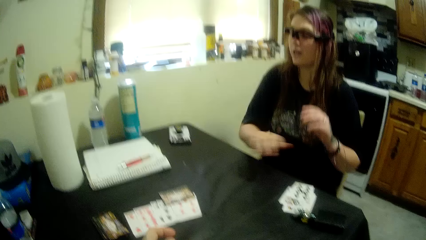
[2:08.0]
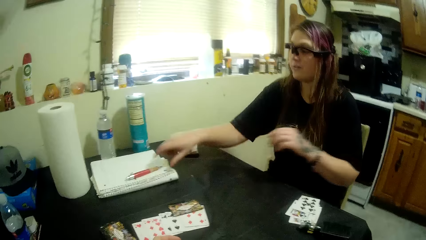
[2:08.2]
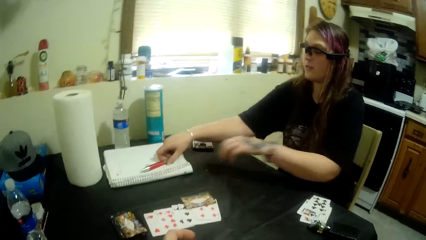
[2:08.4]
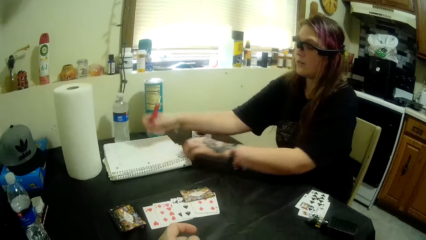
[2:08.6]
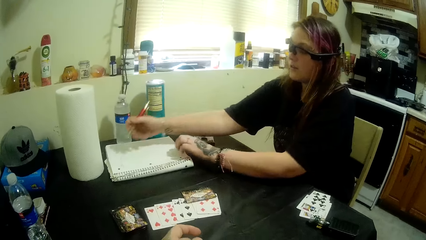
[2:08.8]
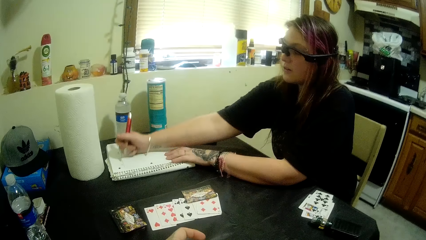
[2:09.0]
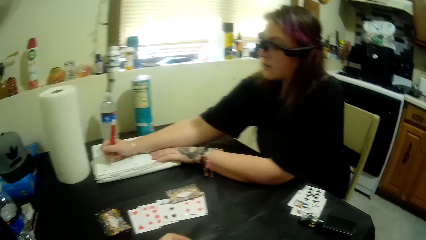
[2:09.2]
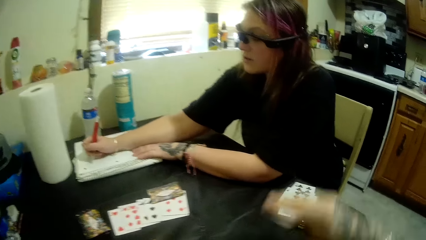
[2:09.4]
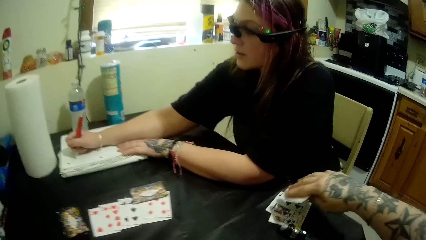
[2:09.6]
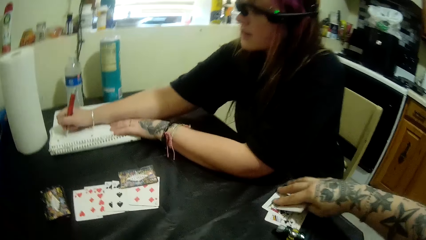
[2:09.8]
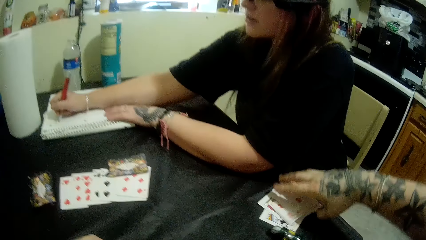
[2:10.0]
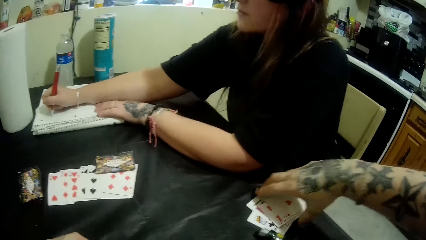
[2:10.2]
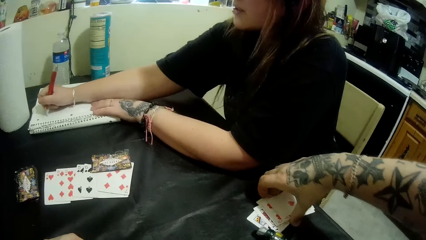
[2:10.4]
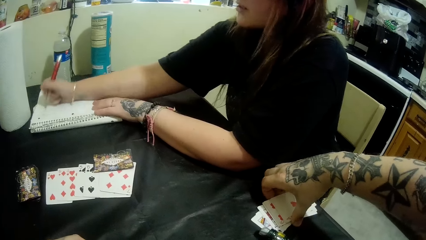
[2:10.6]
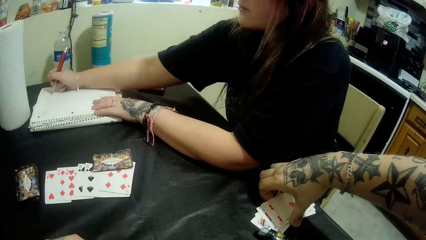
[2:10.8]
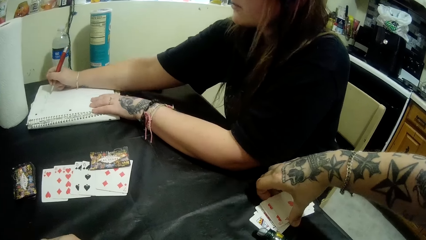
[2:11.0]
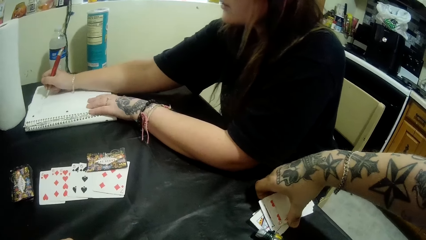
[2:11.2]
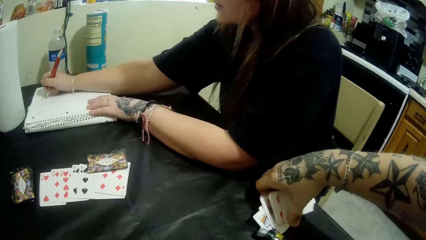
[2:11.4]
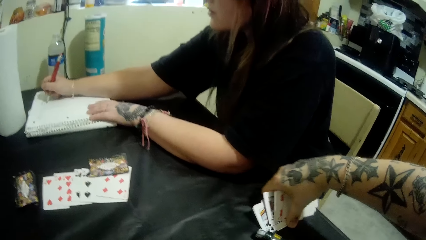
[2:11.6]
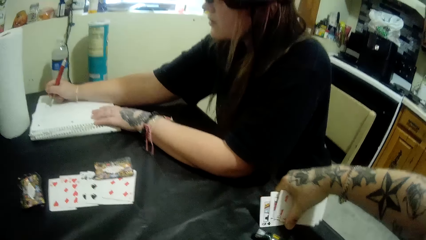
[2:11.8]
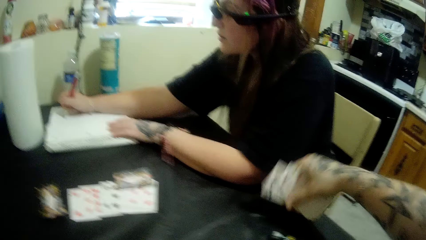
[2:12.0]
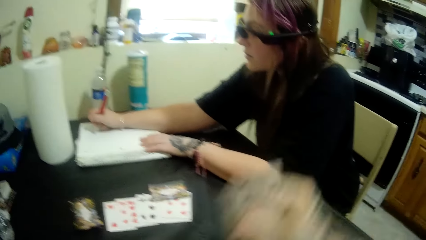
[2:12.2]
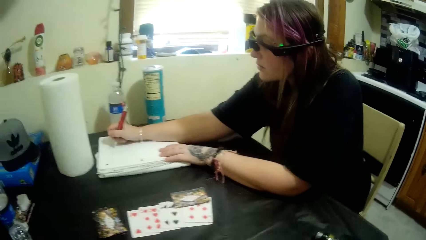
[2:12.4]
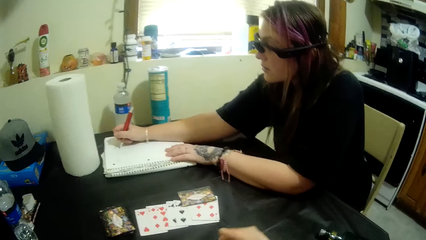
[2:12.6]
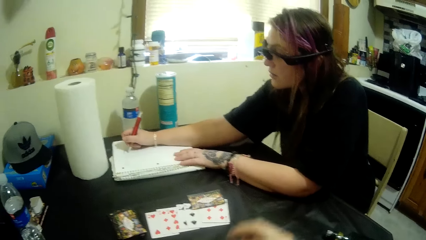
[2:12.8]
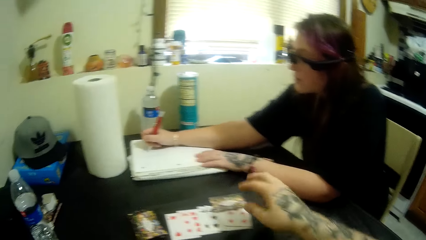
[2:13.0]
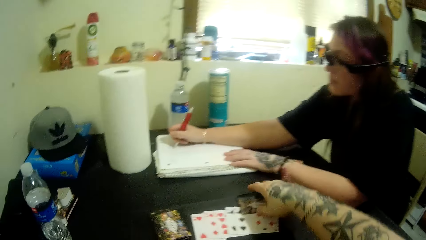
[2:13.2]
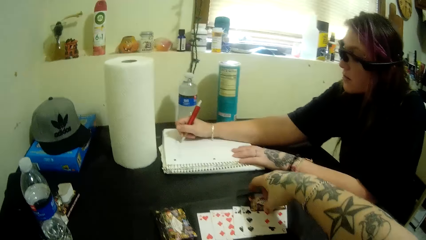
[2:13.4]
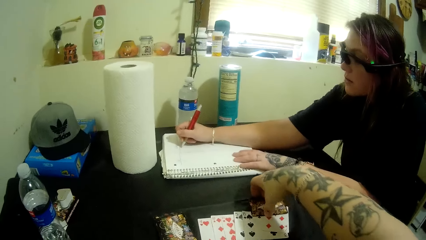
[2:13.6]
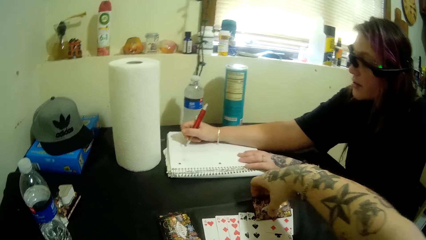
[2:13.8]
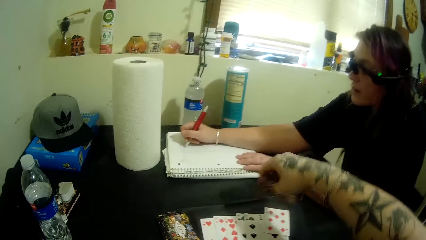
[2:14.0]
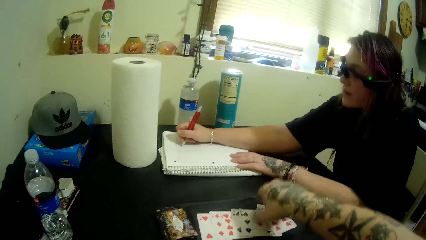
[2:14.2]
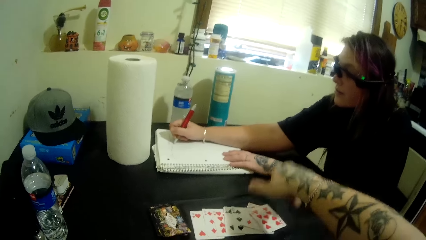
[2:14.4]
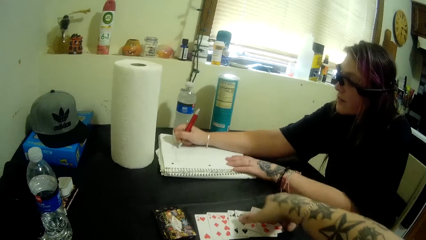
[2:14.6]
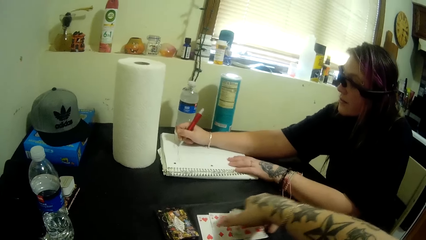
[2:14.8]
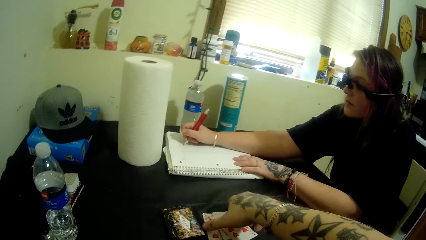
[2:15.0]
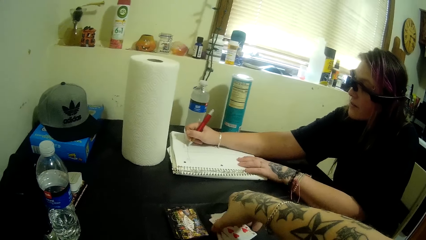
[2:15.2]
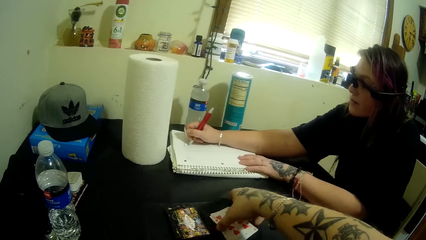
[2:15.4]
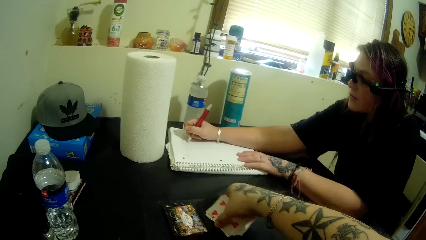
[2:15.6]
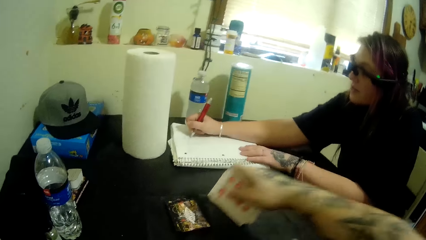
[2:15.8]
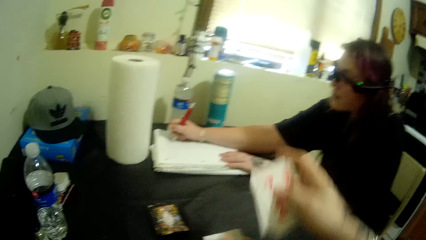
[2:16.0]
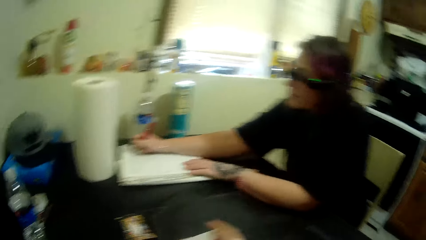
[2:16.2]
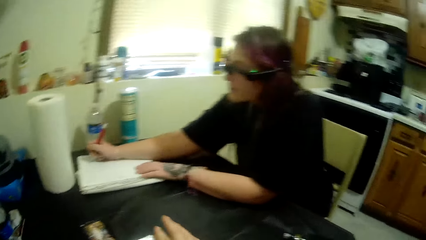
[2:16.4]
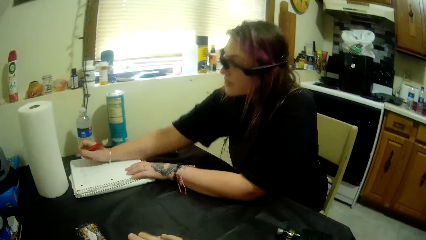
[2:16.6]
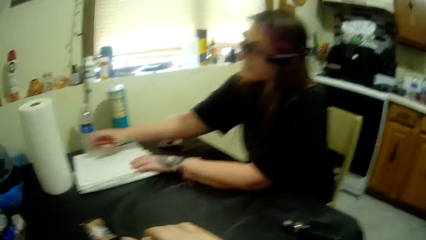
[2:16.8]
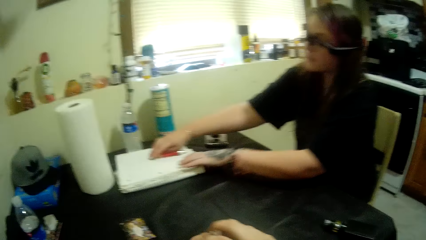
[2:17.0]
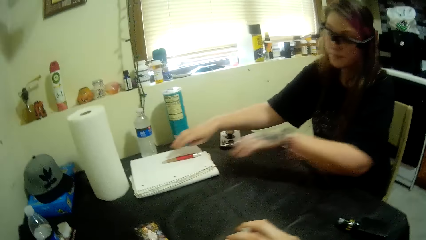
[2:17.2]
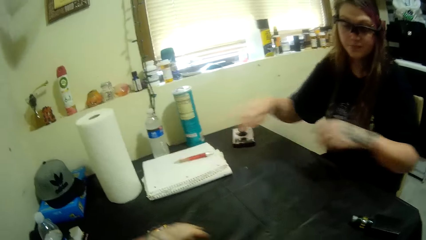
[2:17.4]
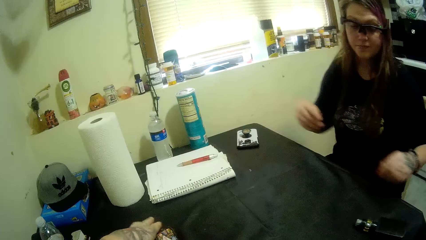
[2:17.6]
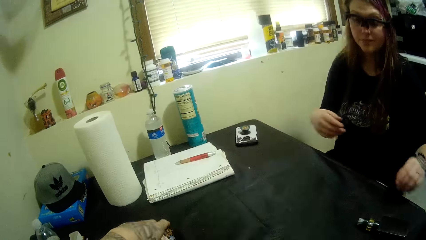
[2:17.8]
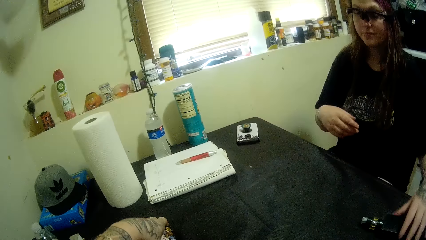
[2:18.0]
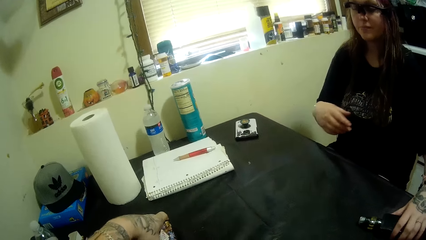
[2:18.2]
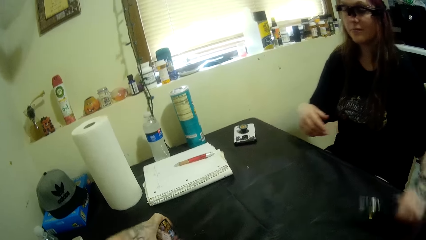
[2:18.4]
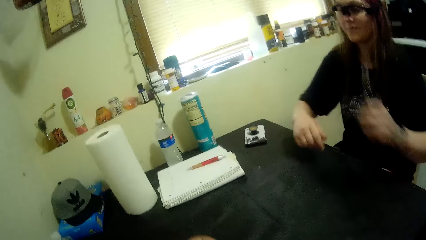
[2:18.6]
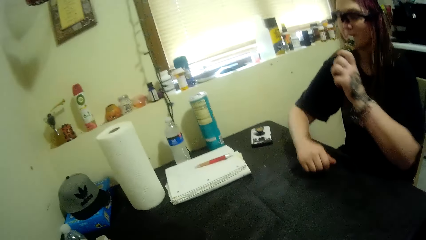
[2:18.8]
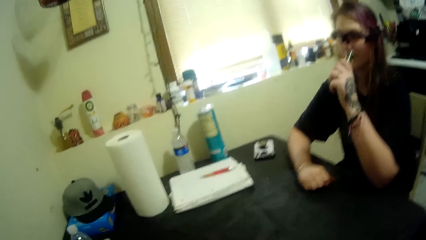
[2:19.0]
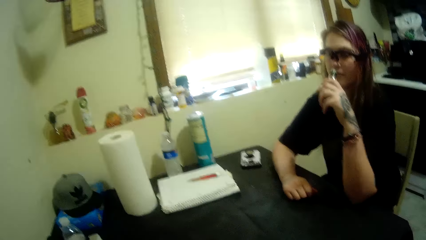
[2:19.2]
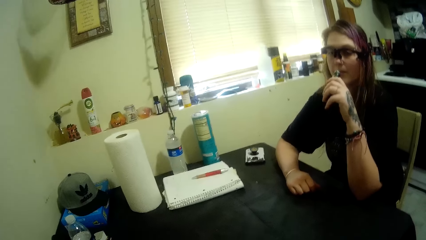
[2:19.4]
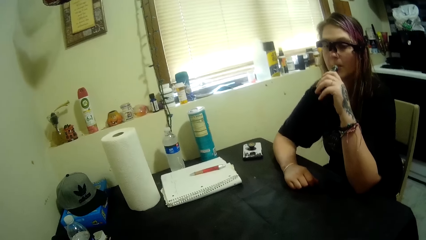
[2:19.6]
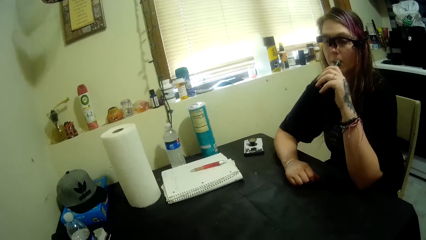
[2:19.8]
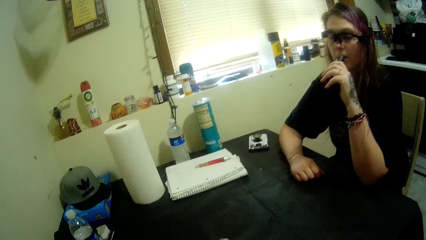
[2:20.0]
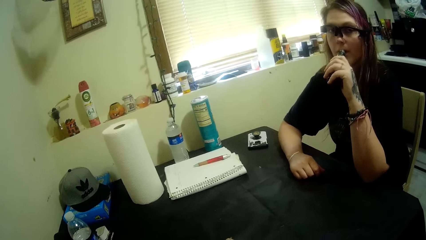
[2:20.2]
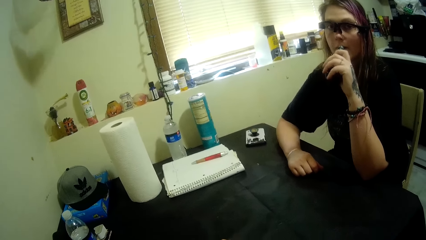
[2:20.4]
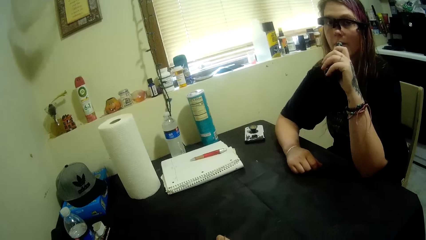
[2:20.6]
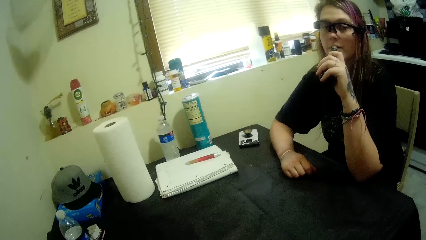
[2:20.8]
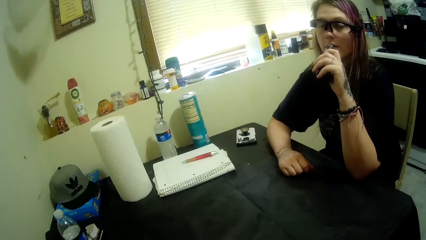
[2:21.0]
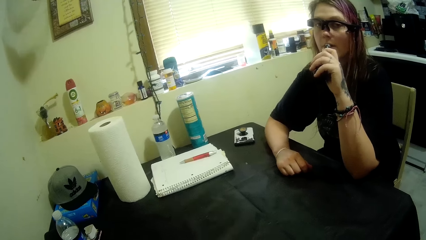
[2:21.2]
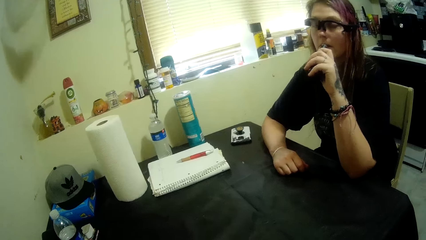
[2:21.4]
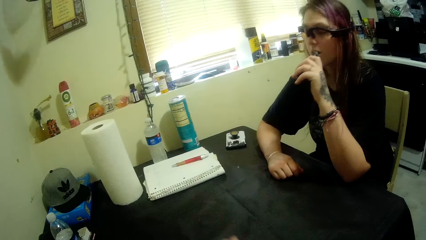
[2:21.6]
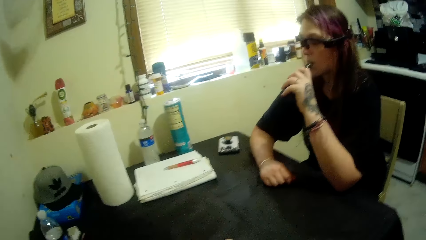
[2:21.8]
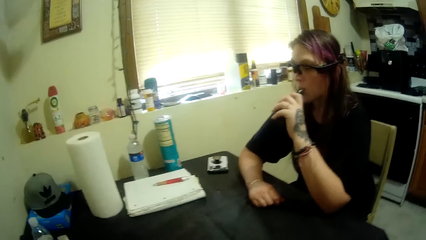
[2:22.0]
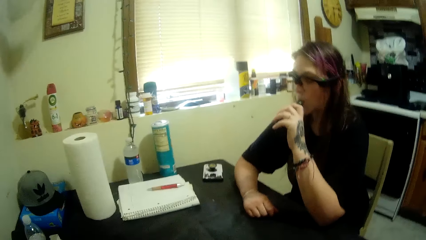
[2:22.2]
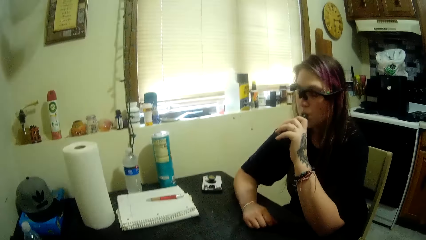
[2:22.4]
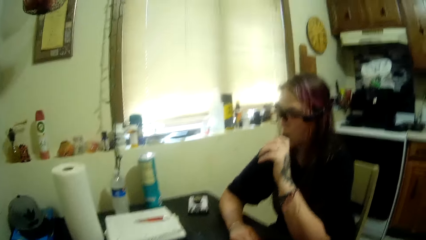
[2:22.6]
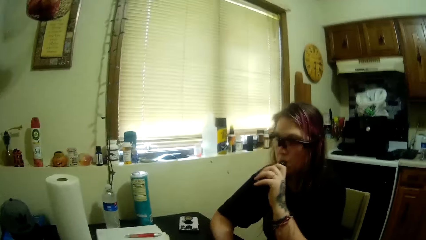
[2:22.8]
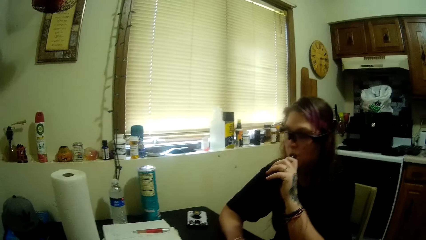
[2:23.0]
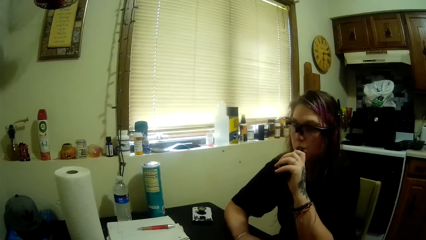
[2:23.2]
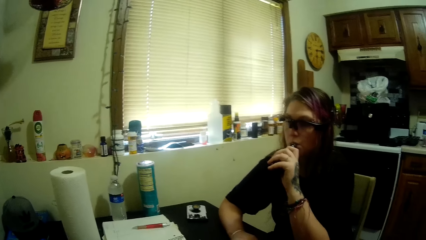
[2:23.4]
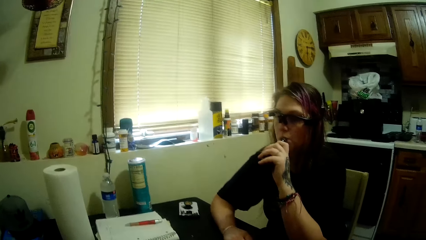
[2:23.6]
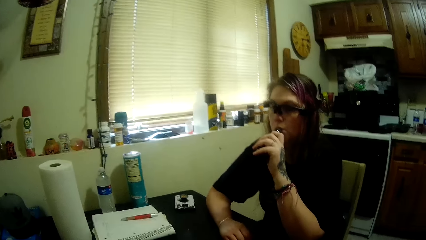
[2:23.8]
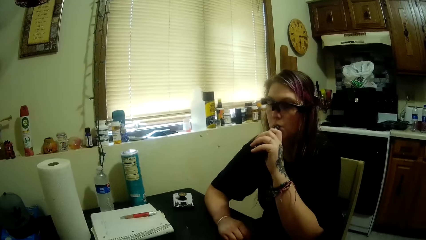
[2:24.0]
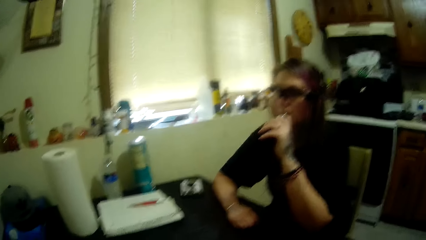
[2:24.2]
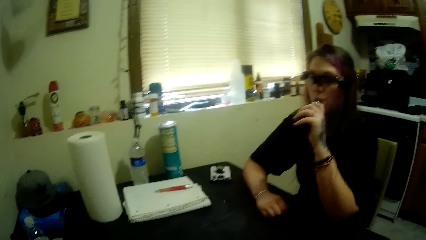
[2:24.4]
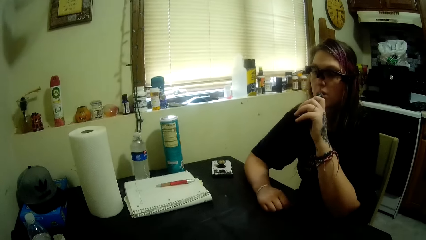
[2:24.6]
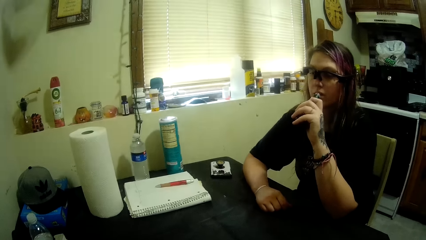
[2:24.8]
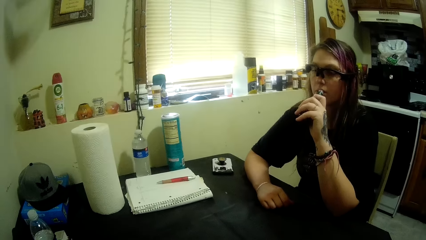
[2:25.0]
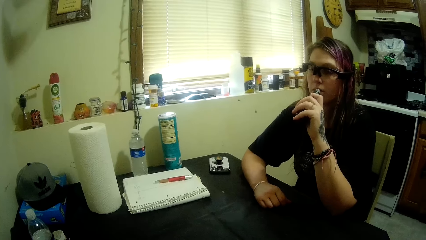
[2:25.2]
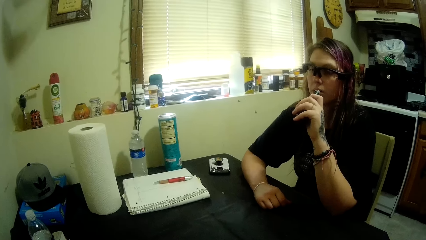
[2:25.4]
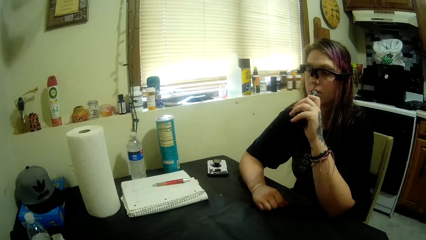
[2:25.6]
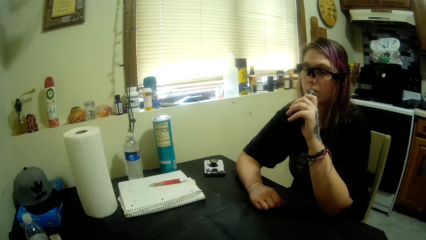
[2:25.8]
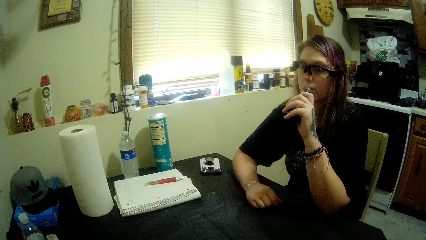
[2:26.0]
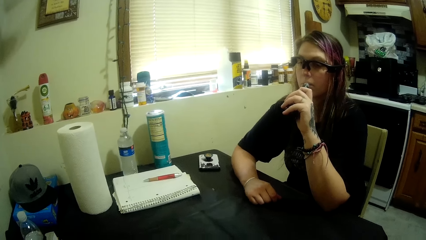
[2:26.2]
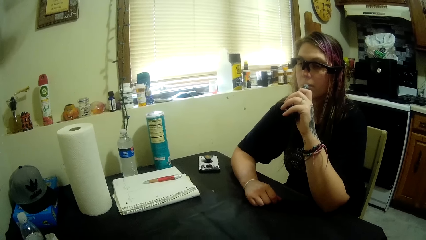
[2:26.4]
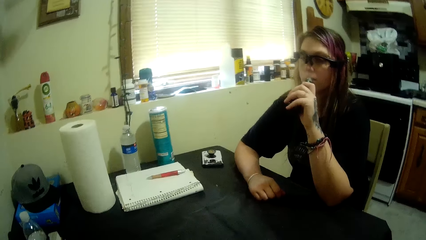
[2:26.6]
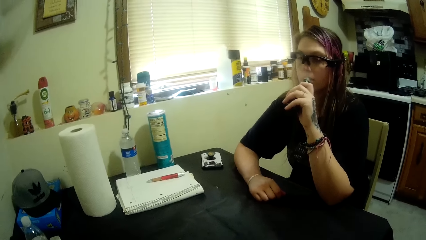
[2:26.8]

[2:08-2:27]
A woman takes a pen from on top of a book. The woman writes on the book. The camera wearer puts the cards on the table. They take the cards from the table. They converse with the woman. The woman drops the pen on the book. The woman takes a bottle from the table. The camera wearer converses with the woman. The woman drinks from the bottle. The camera wearer converses with the woman. The woman smokes something.
